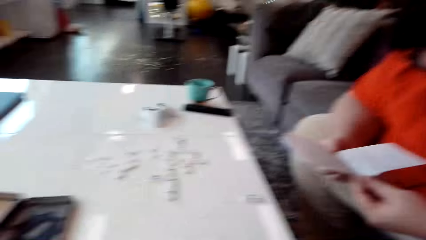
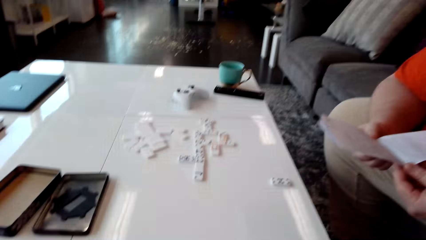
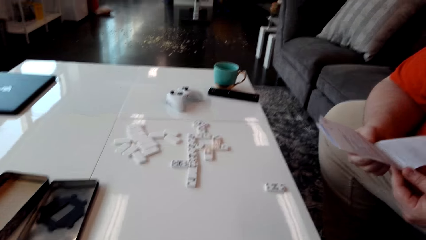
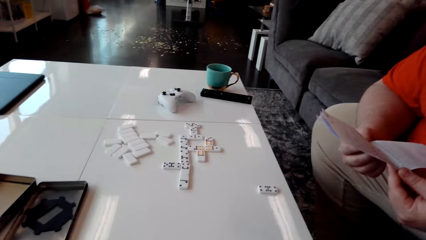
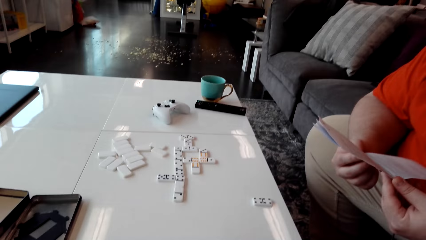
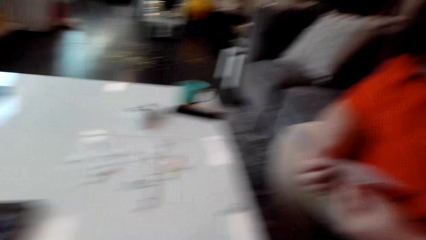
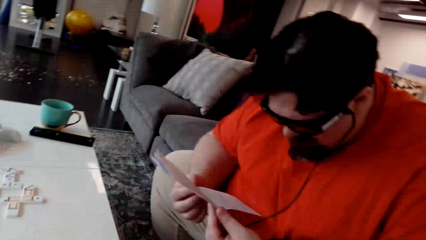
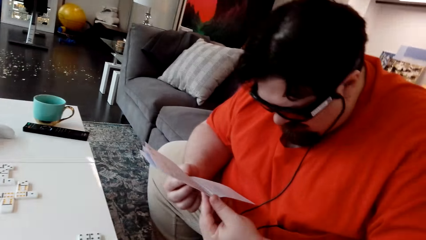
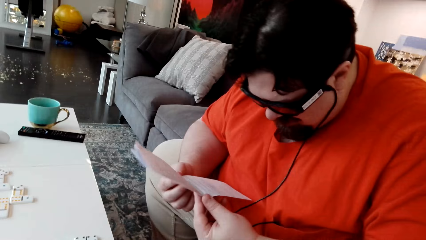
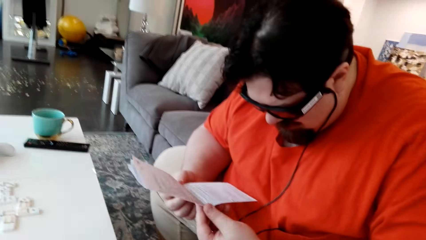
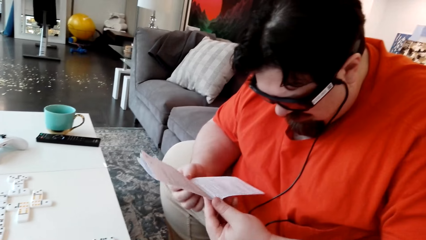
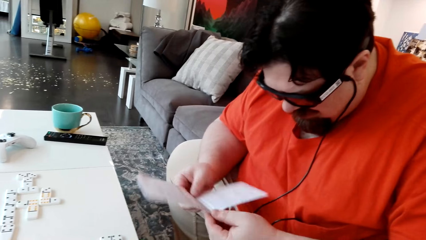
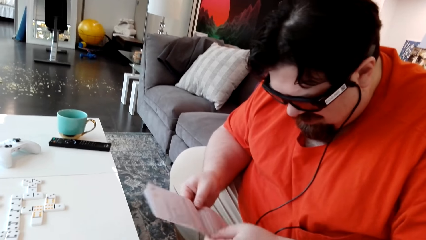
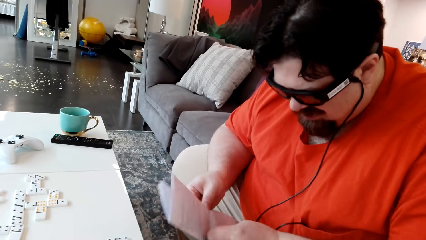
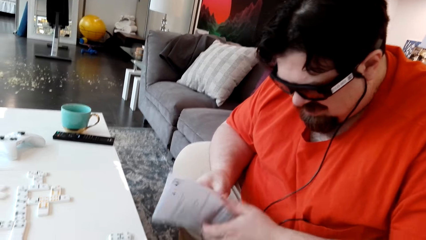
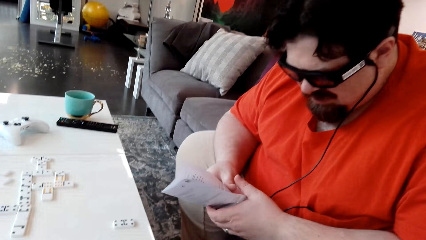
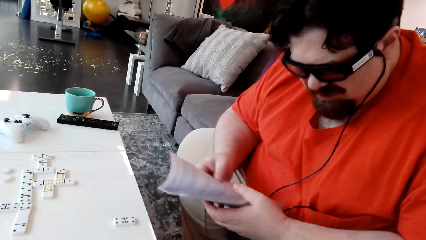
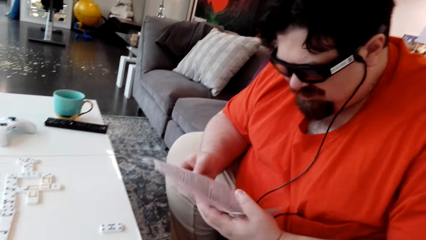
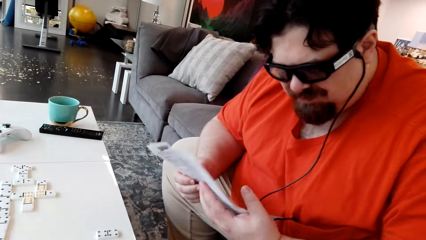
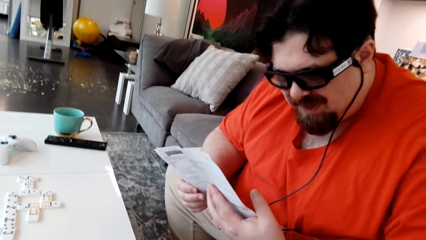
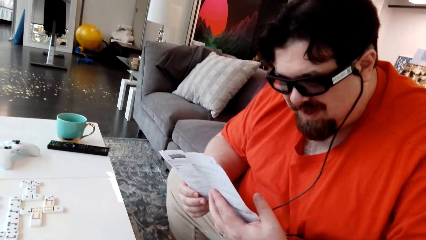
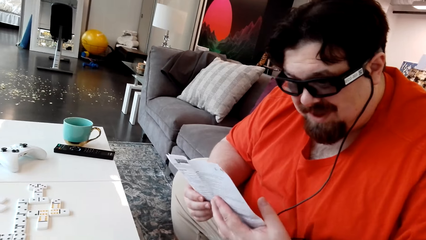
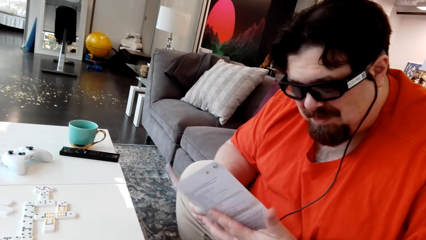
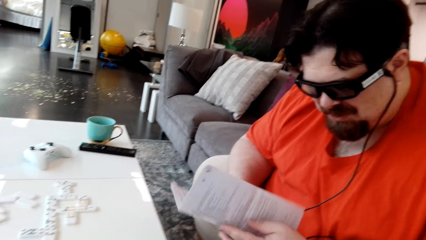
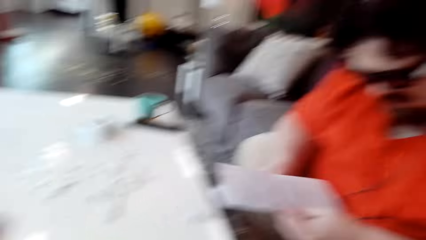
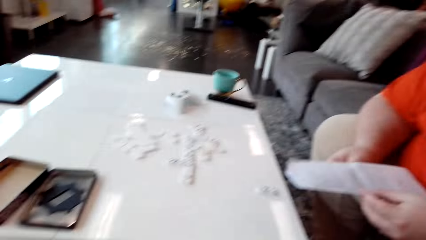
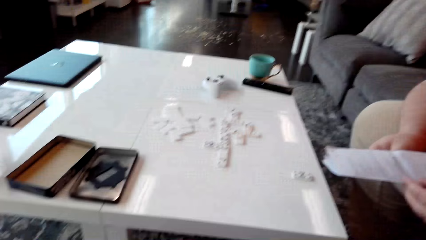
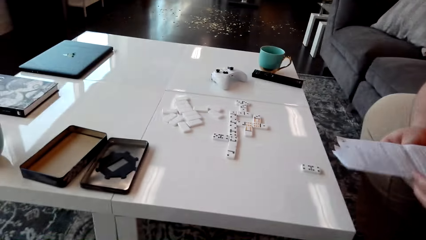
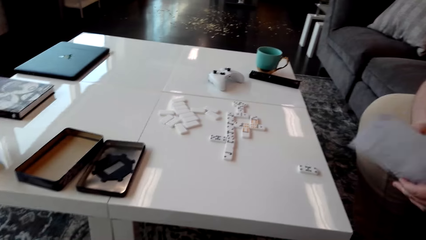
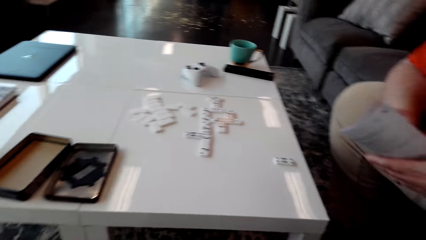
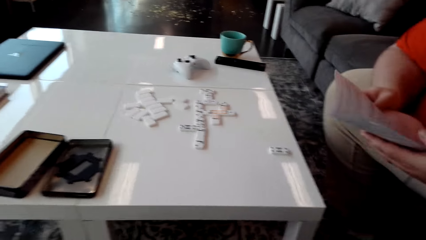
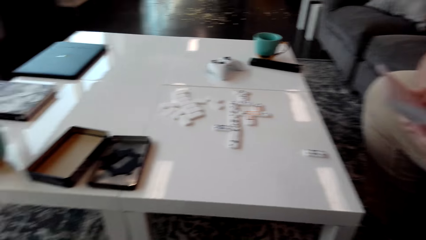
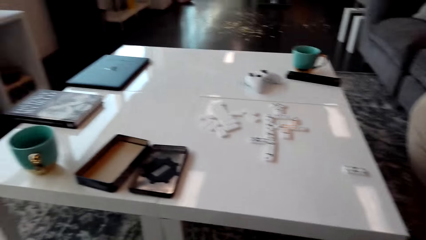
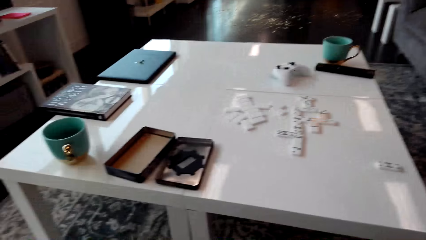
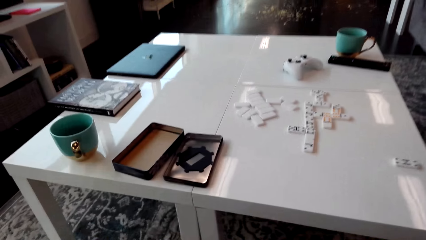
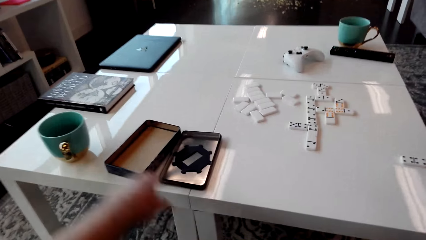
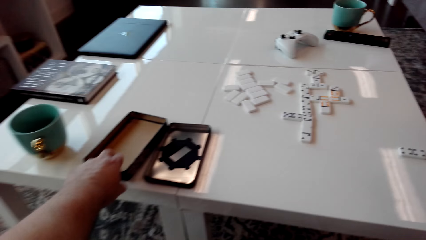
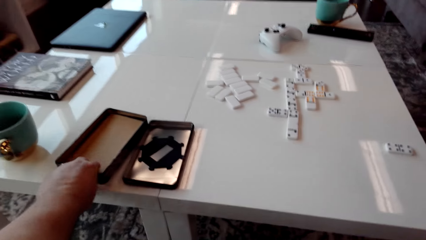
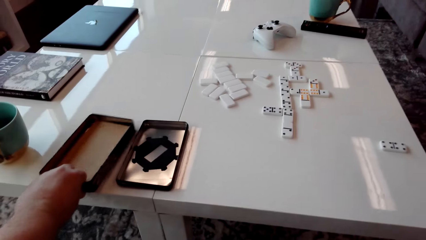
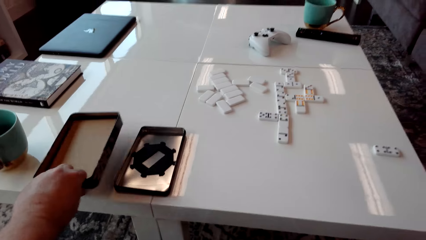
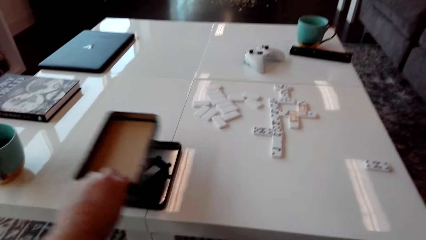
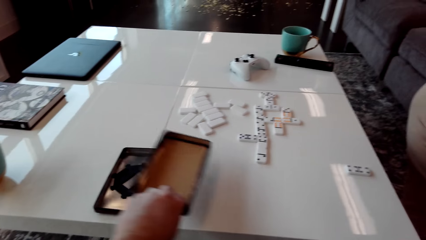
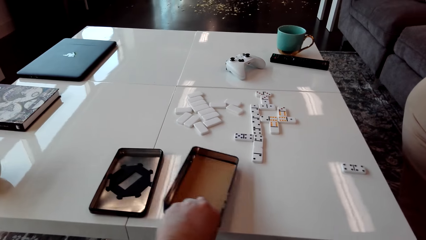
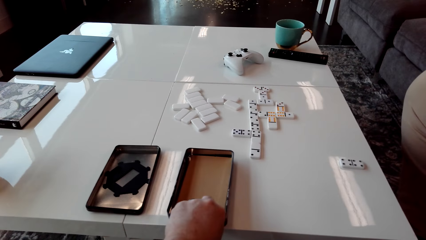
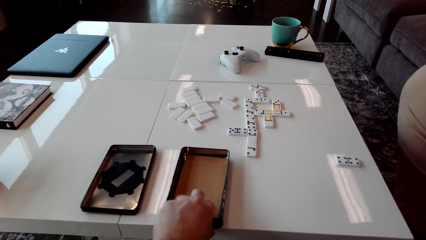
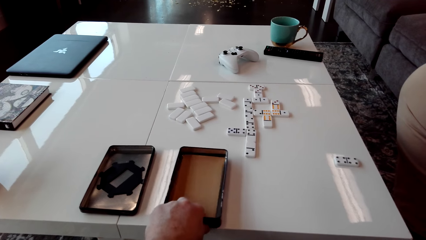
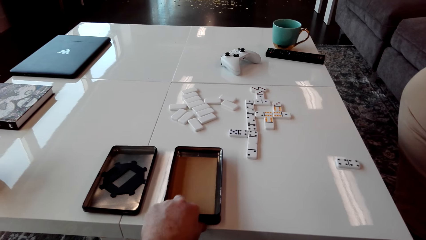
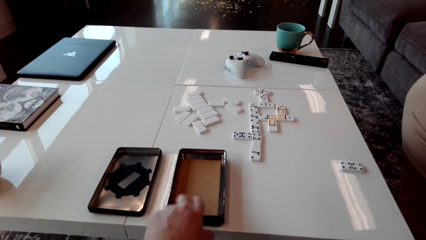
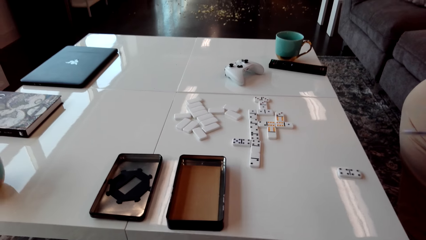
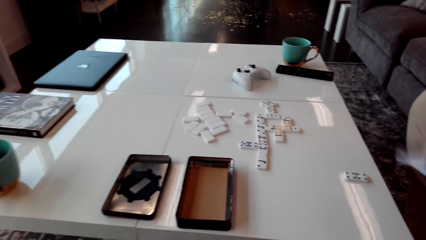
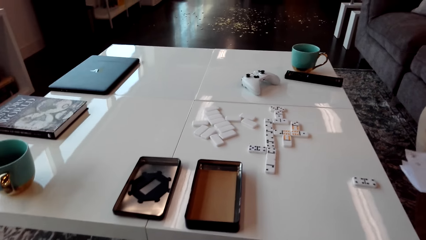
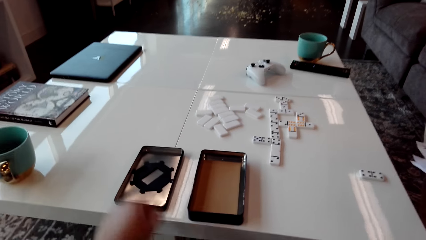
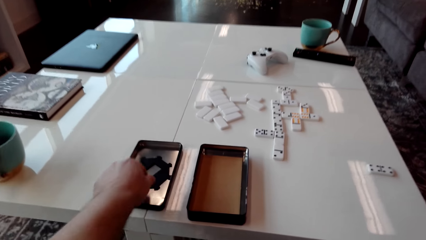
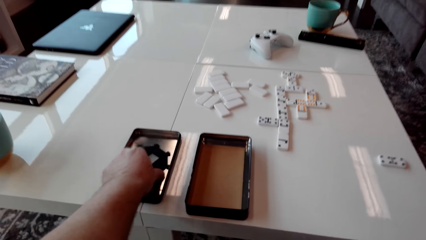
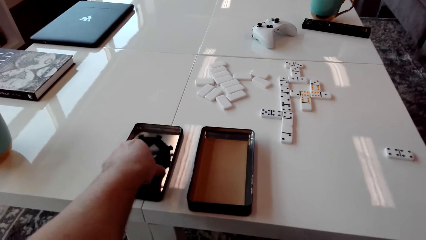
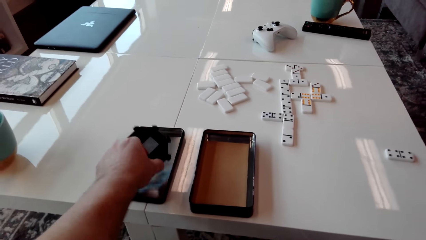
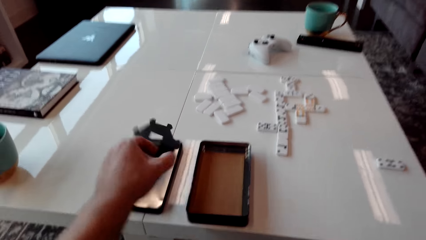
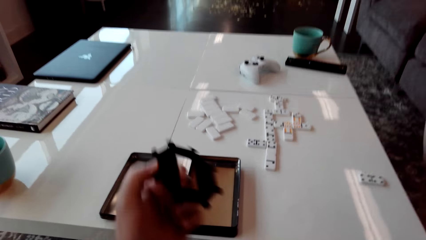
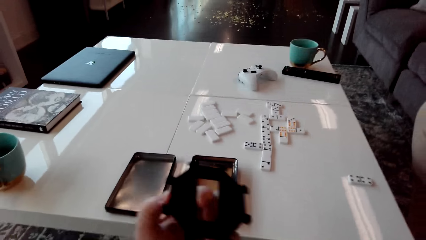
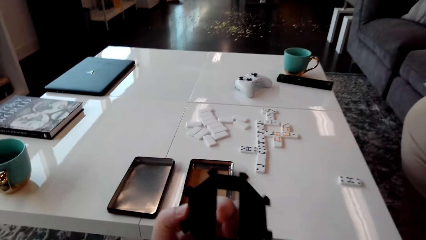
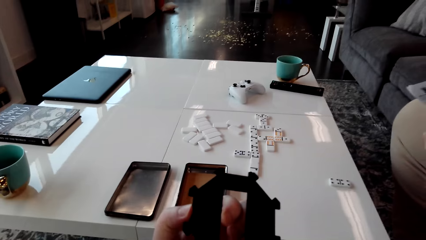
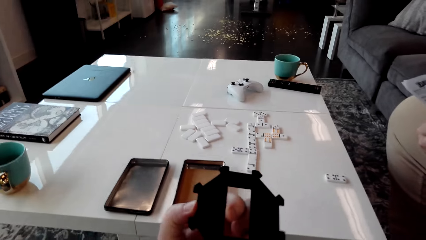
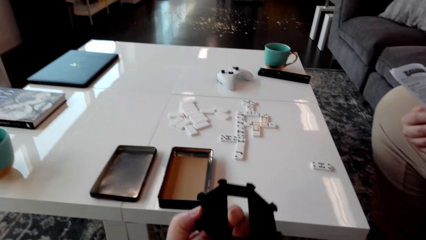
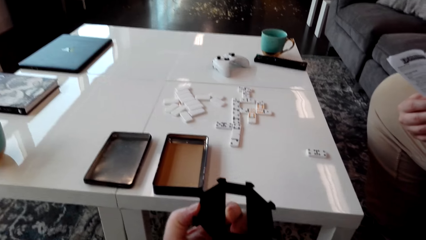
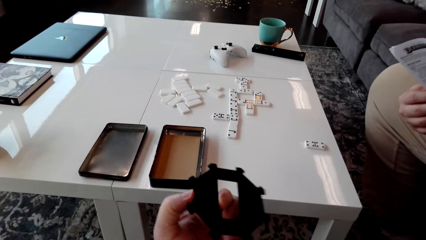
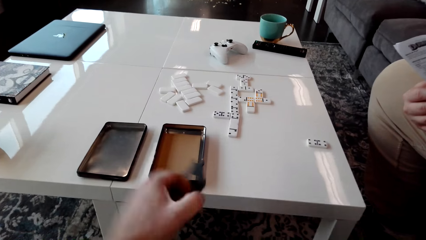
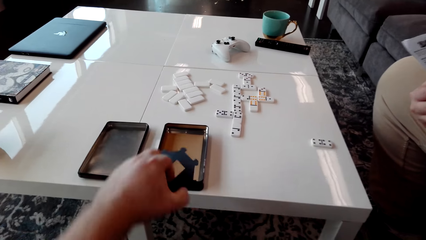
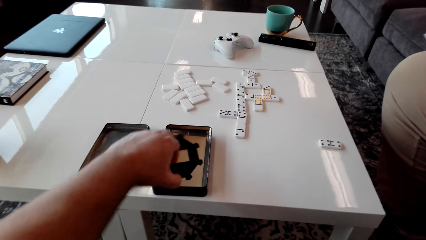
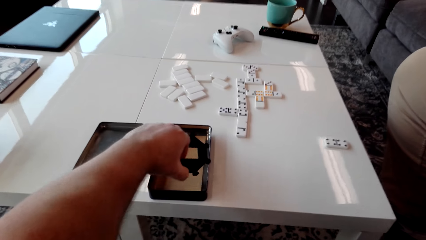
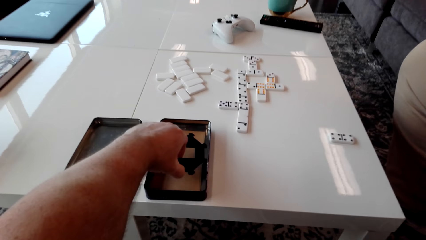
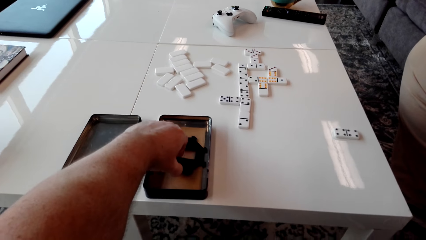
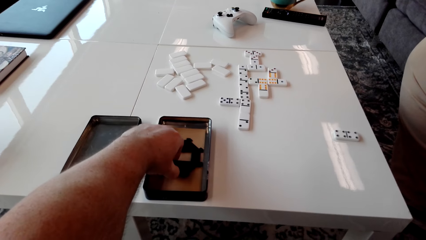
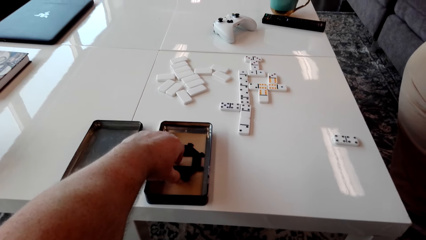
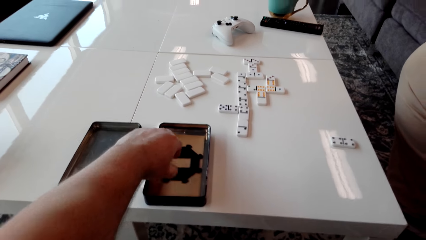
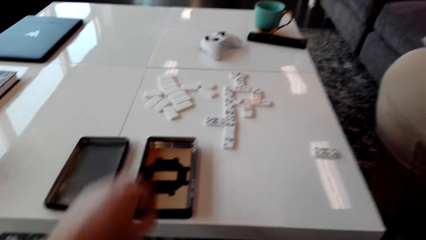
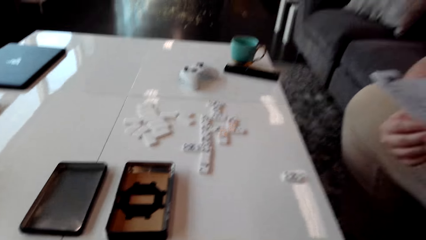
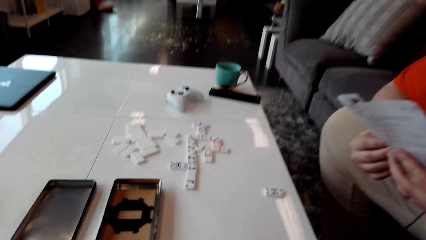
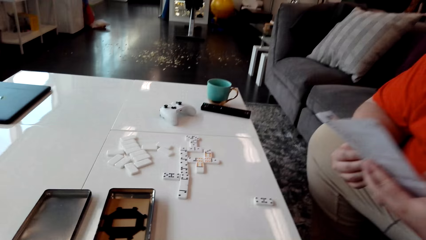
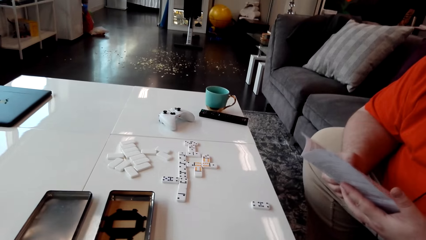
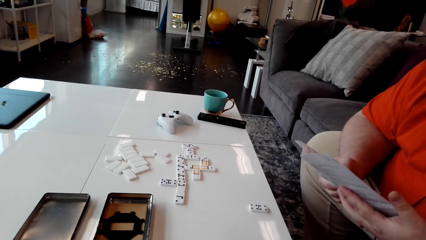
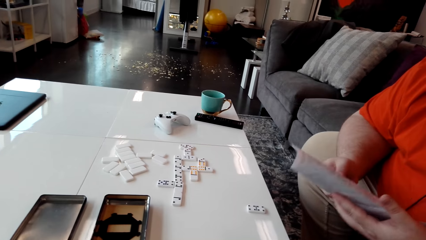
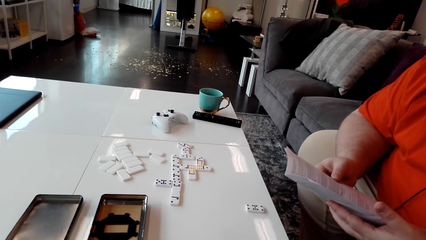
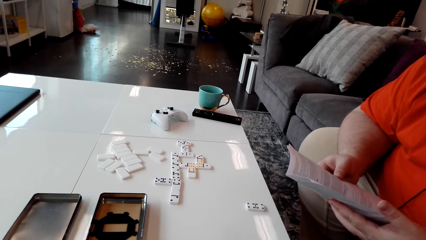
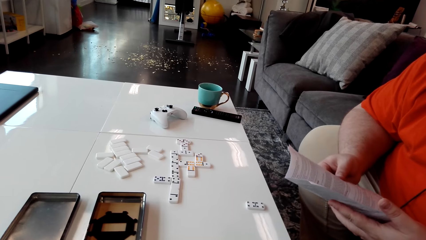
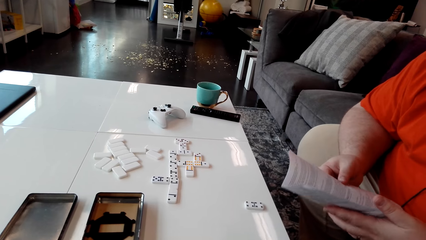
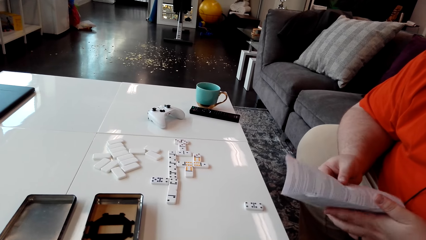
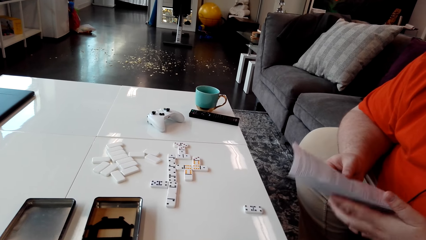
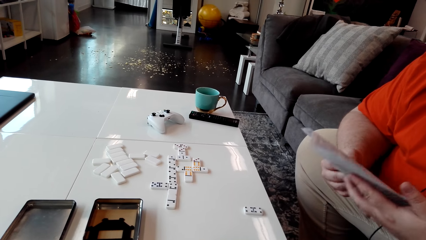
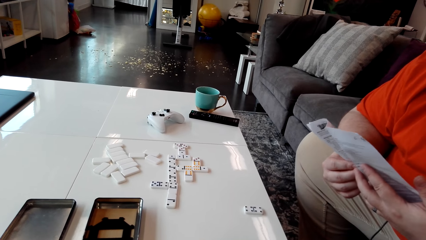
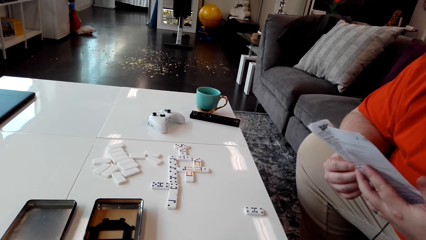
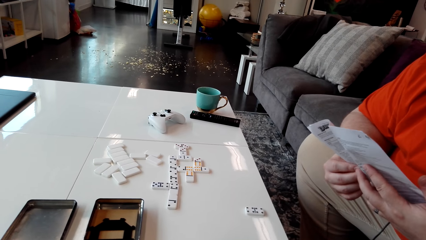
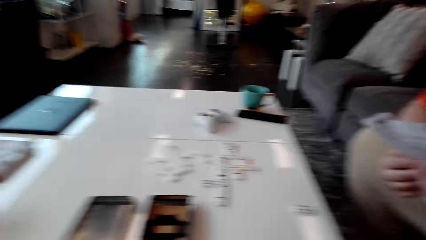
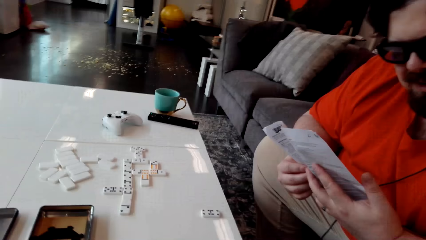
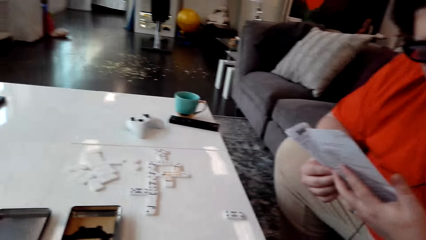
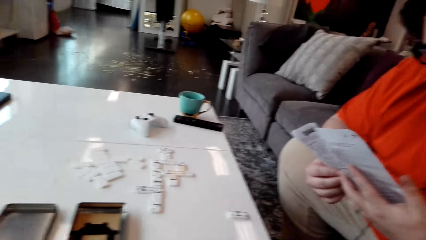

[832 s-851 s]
The camera wearer looks around the room. A man reads the paper. The camera wearer looks around the room. They move the tin storage or box on the table. They take the gadget in the box. They look at the gadget. They place the gadget in the box. They look around the room. The man reads the paper. The camera wearer converses with the man.
